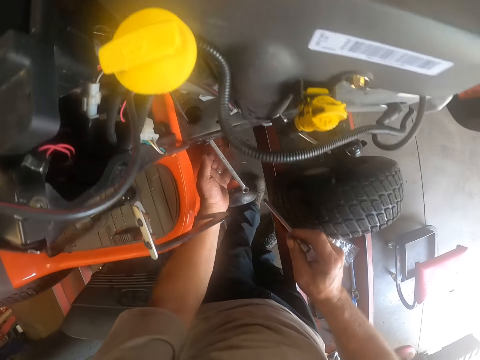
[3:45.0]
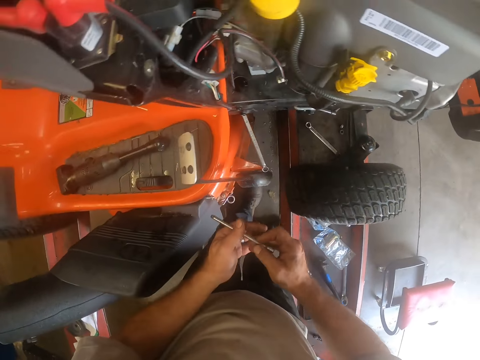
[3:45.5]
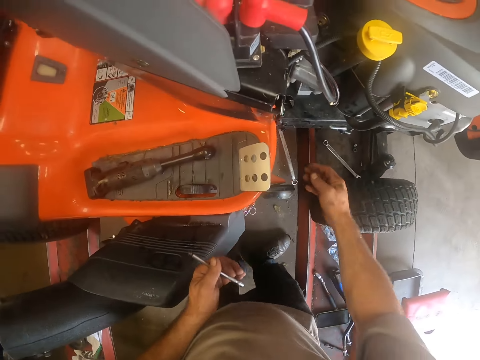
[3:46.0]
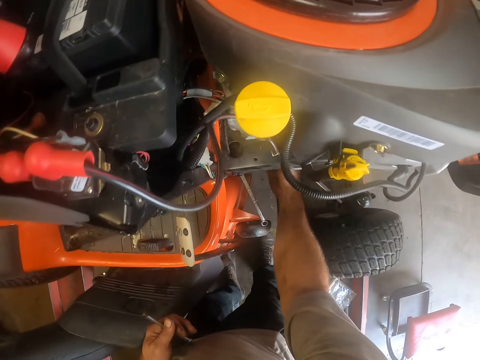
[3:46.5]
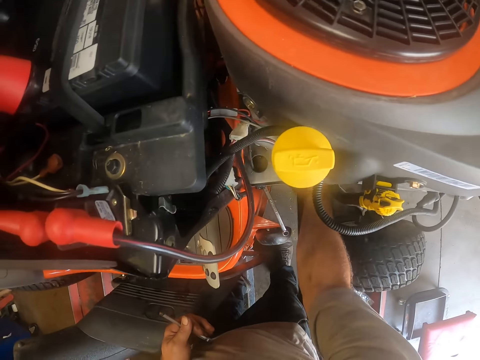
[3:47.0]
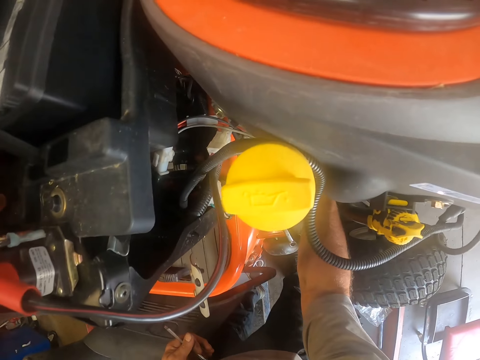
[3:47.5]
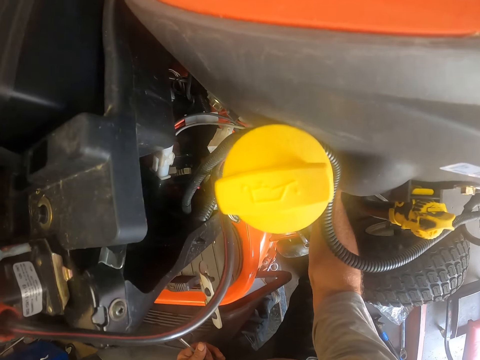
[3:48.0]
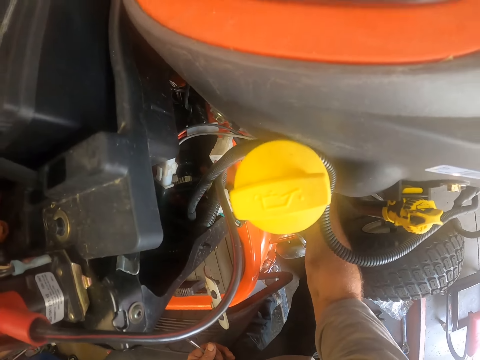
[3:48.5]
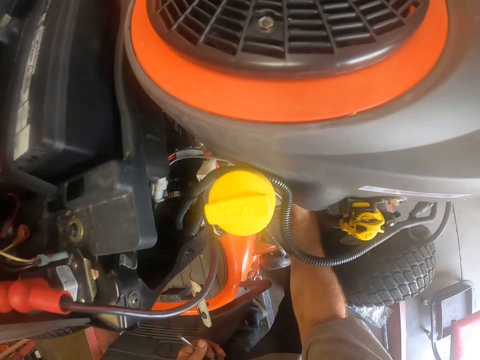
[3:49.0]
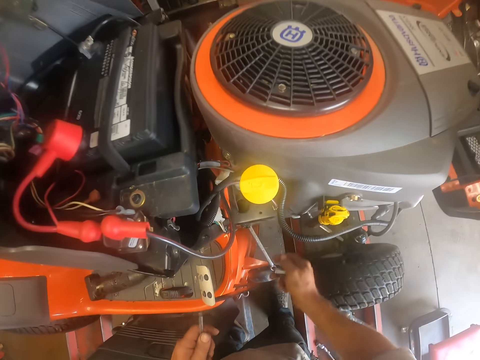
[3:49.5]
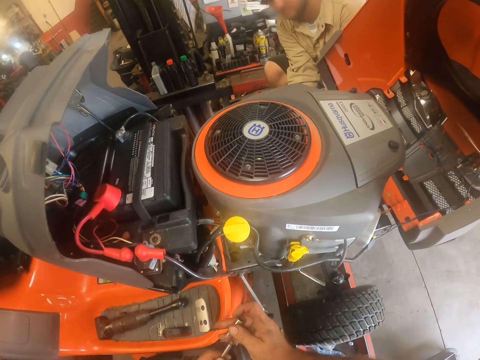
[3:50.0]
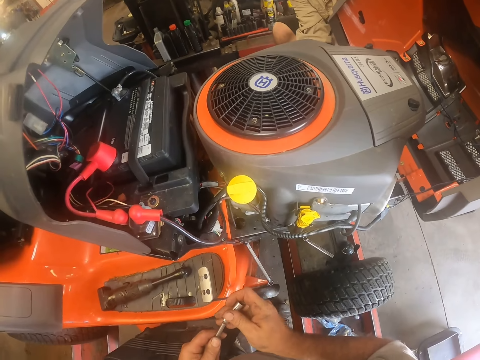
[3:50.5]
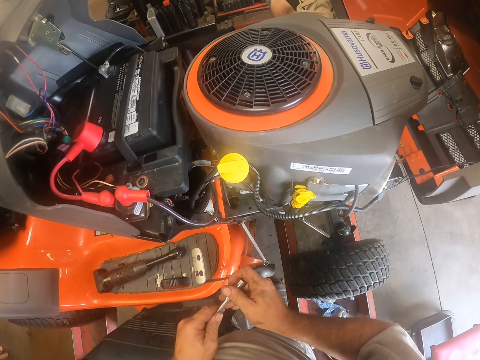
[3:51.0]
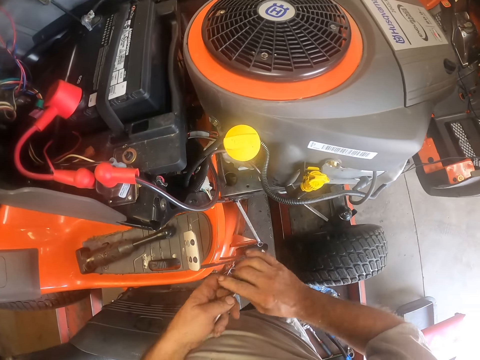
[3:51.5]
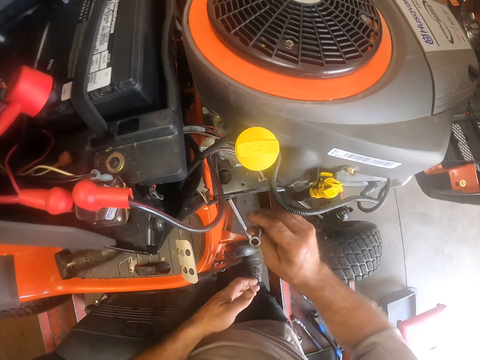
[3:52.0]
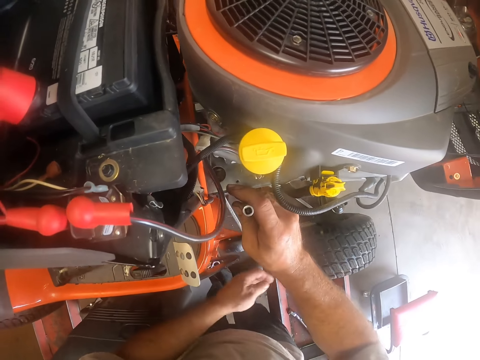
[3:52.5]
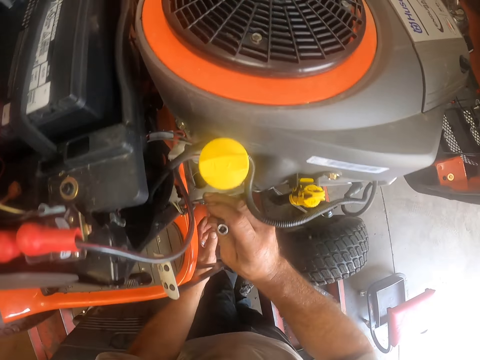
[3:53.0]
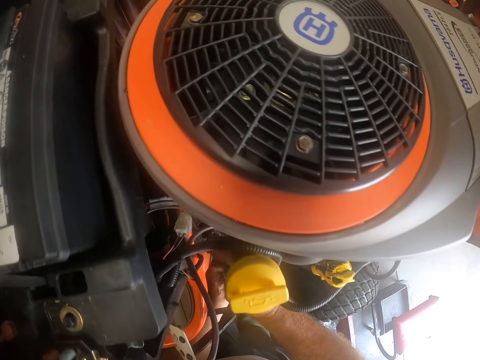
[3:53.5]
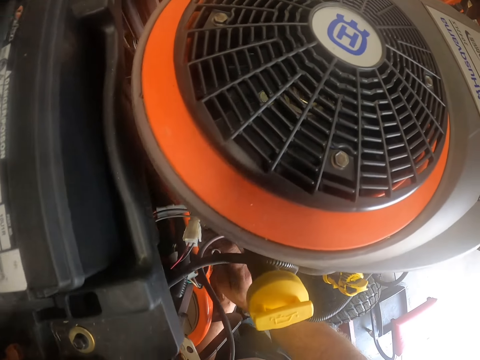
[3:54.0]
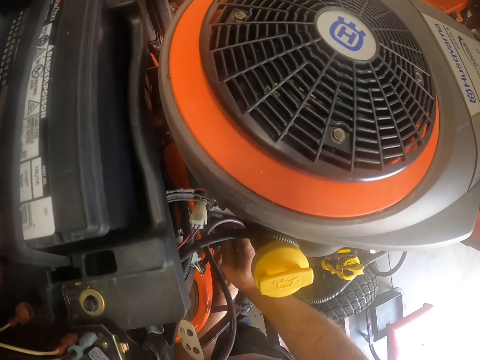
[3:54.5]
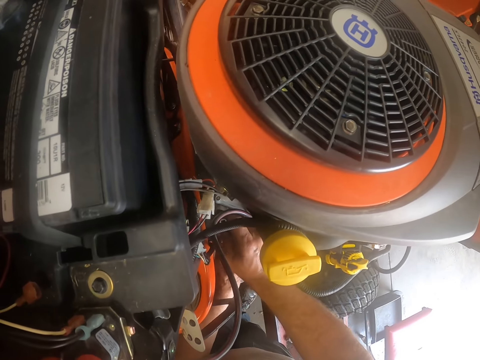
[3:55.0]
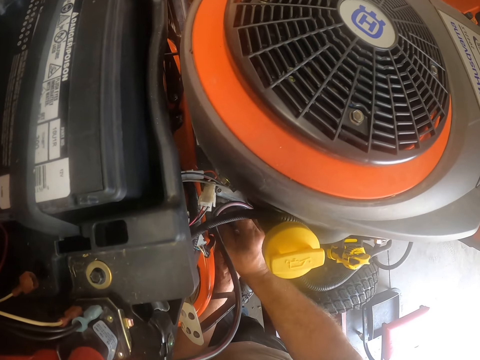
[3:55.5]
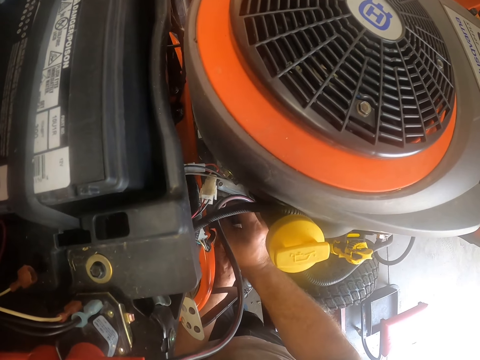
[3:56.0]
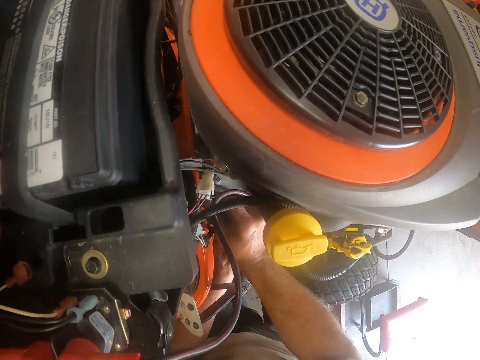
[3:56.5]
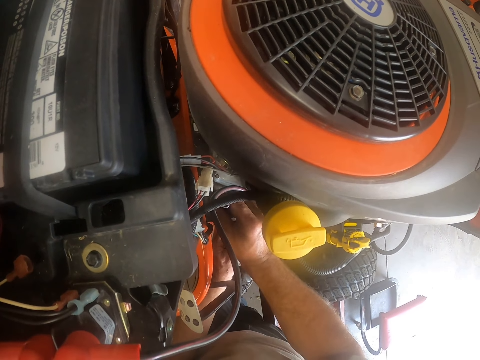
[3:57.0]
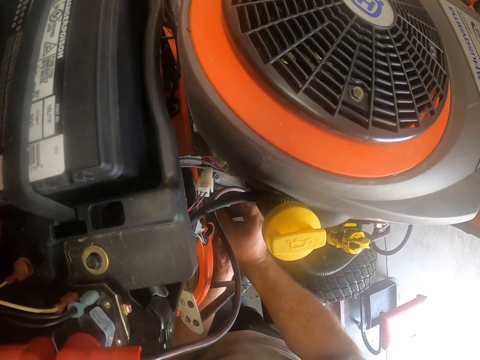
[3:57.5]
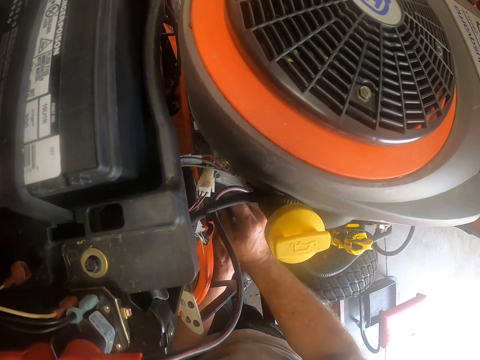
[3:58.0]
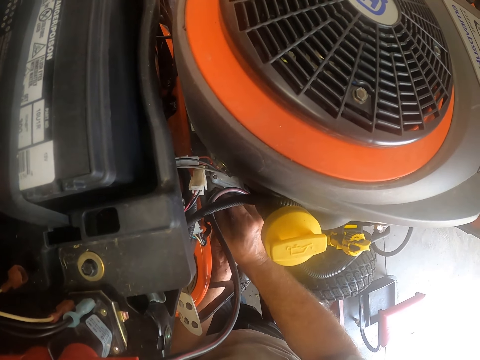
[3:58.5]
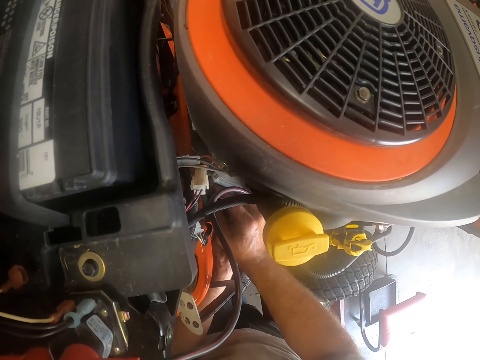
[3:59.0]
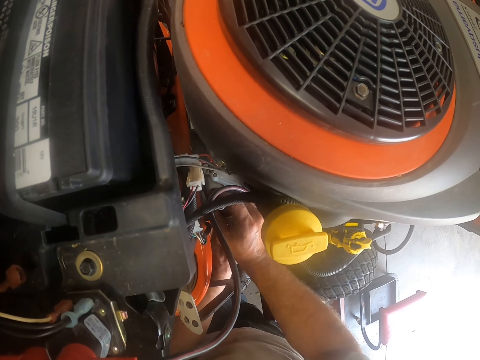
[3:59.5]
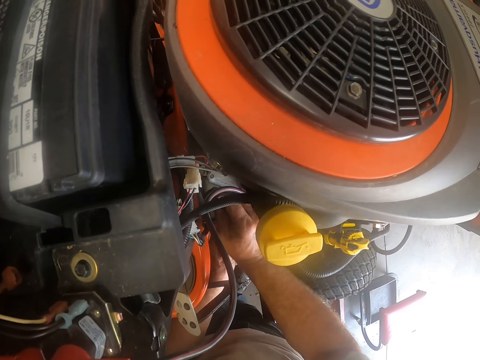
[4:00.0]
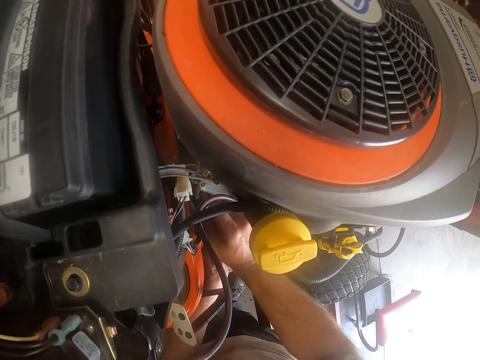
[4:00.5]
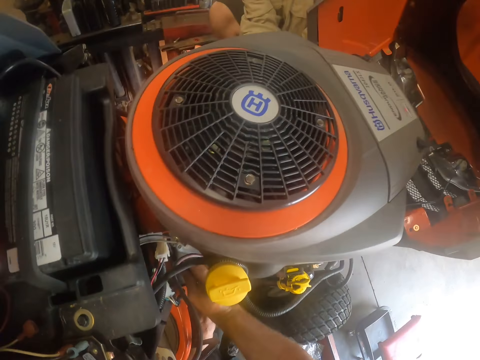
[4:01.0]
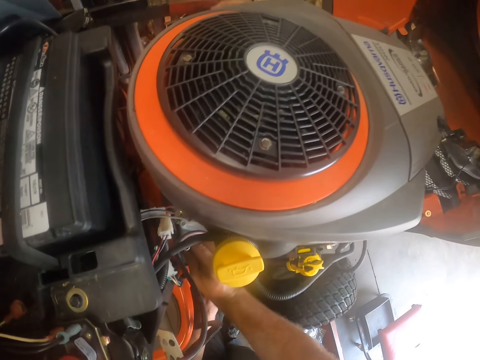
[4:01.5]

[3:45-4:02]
The camera wearer passes the bolt remover to his left hand. He puts his right hand under the lawn tractor. He handles a mower. He attaches a bolt grip to the bolt remover. He passes the bolt remover to his right hand. He puts the bolt remover in the lawn tractor. He adjusts a bolt with the bar. He turns the bolt remover.

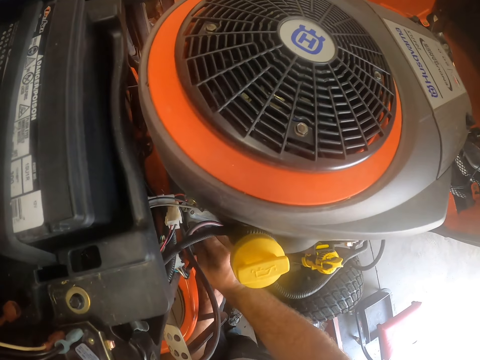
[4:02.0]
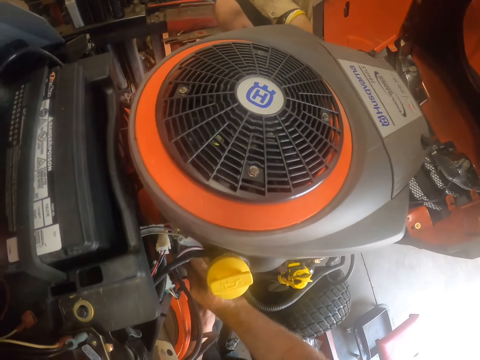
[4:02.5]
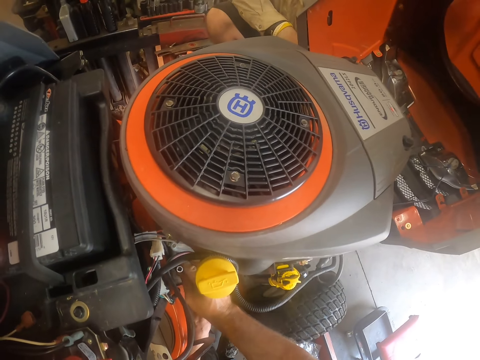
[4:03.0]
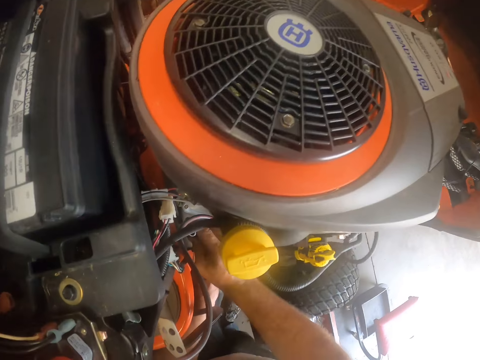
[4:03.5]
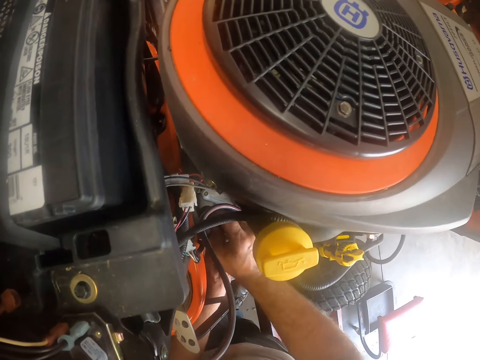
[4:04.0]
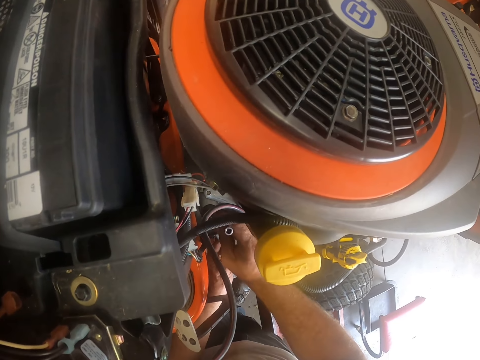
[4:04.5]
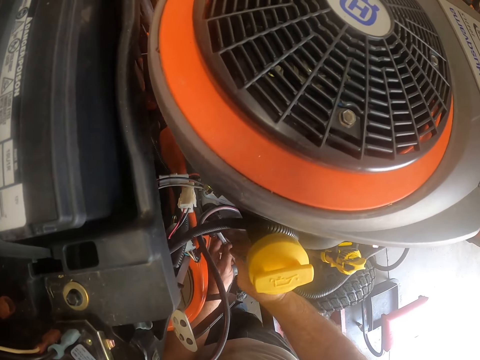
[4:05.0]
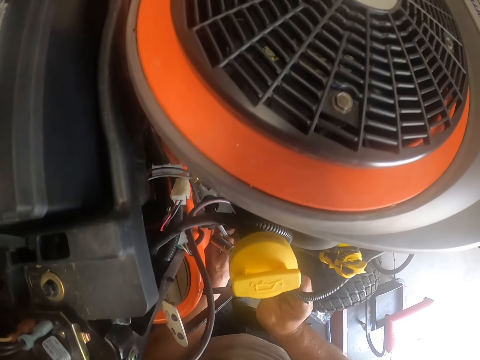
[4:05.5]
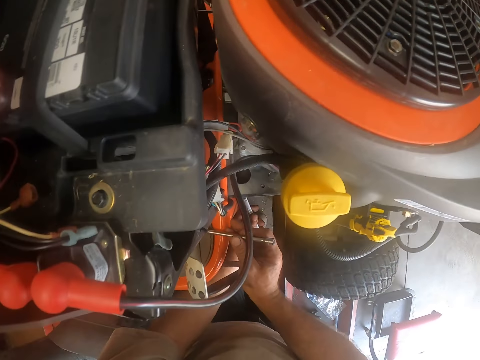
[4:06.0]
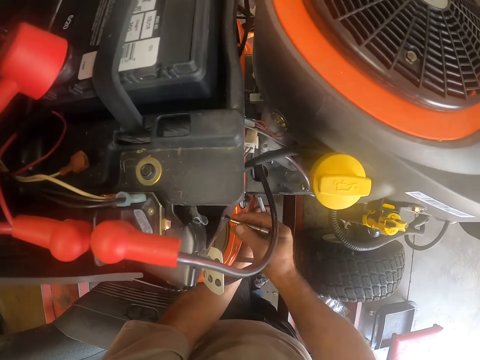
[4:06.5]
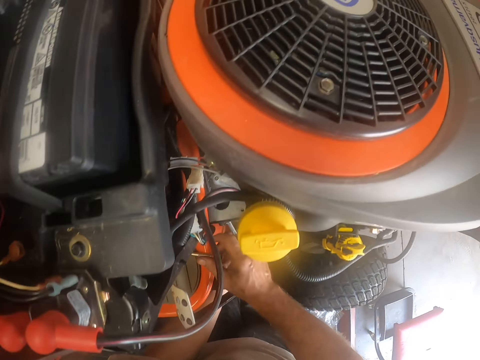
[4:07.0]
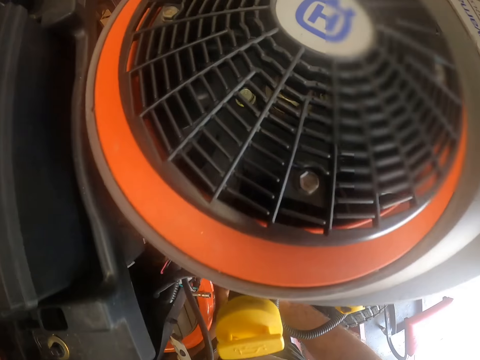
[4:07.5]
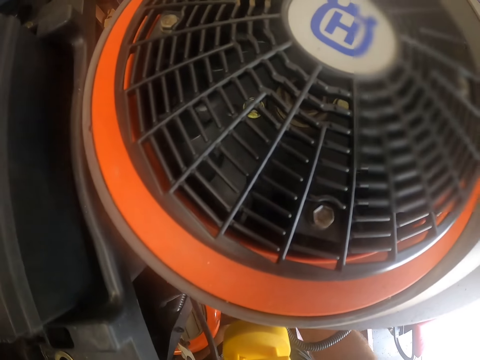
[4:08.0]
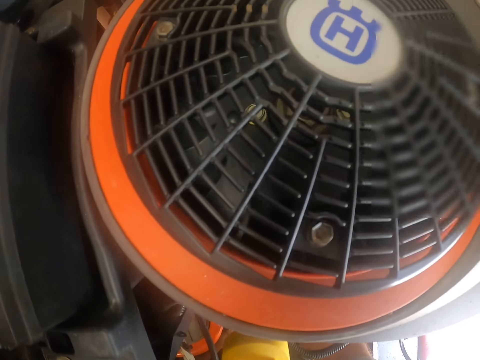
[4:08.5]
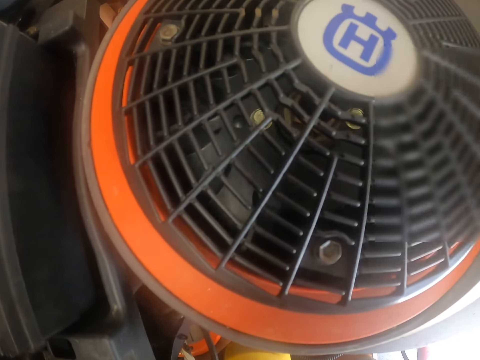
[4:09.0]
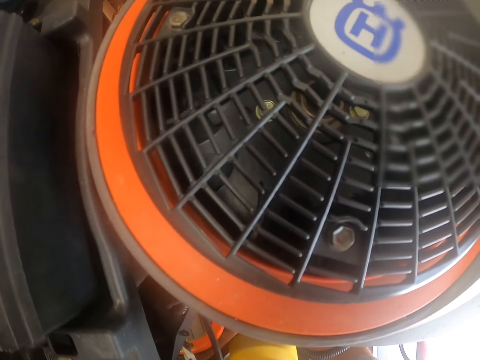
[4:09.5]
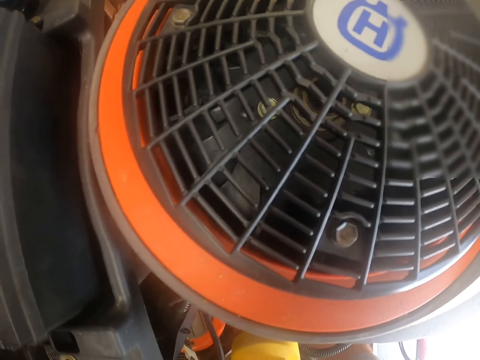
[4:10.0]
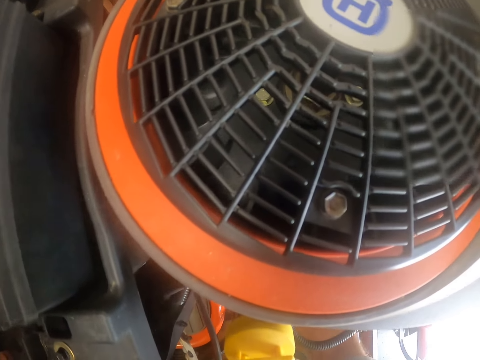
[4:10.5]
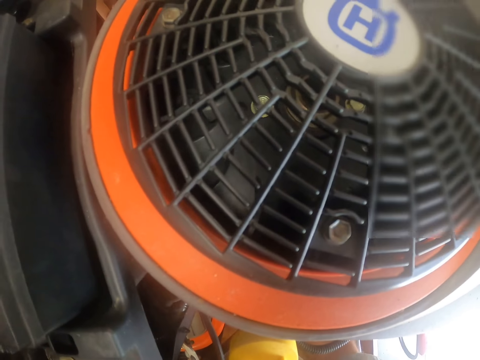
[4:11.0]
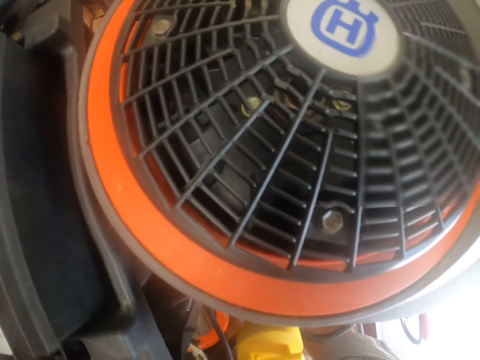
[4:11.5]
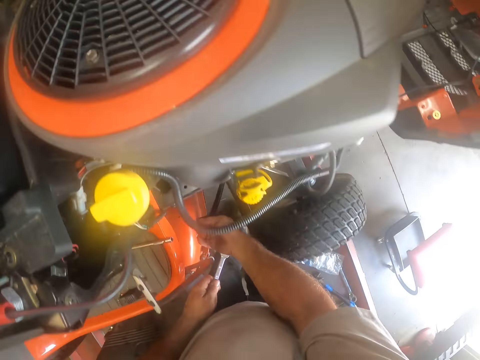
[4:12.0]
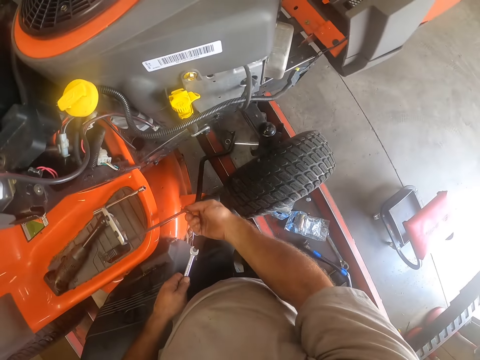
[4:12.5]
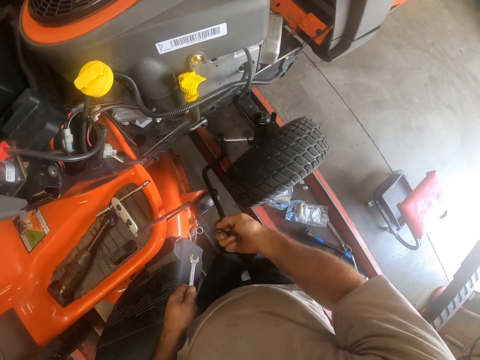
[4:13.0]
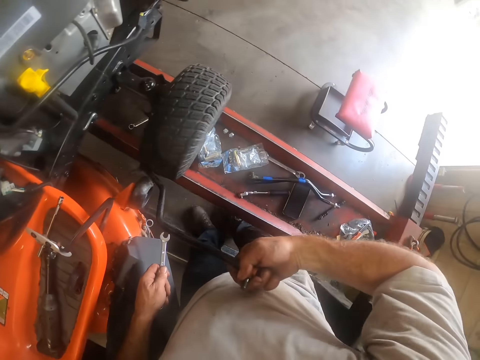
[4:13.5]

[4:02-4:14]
The camera wearer adjusts a bolt with a bar. They drop the bolt remover in the lawn tractor or mower. They handle the mower. They remove a tie rod from the lawn tractor.
